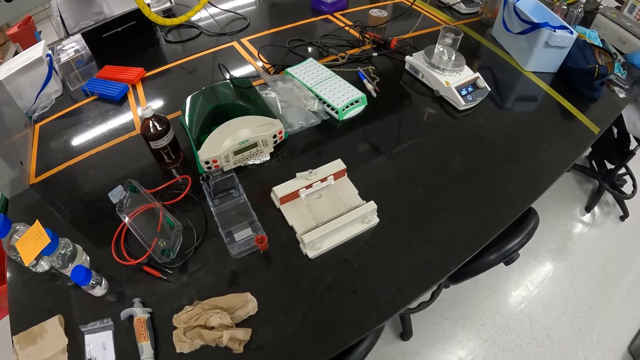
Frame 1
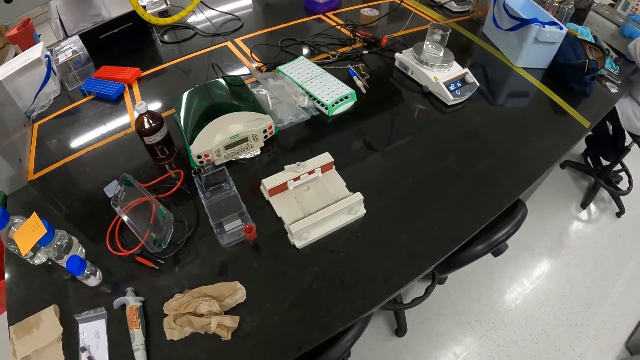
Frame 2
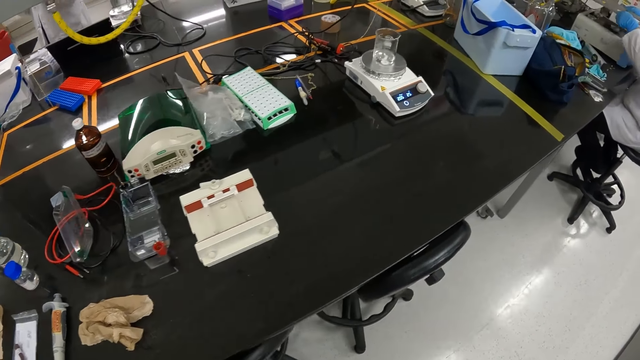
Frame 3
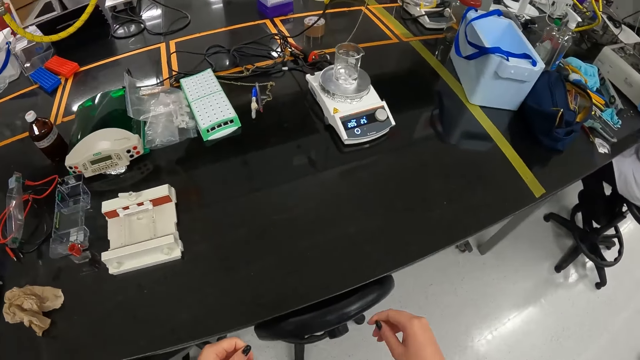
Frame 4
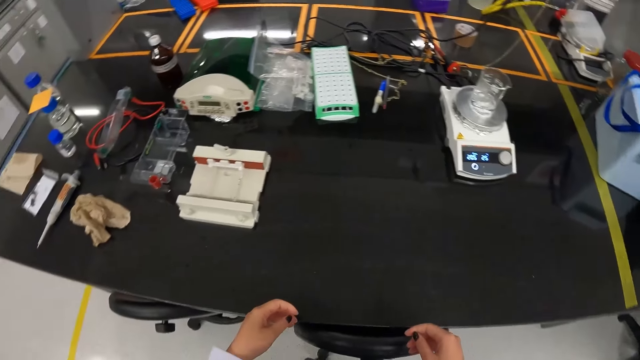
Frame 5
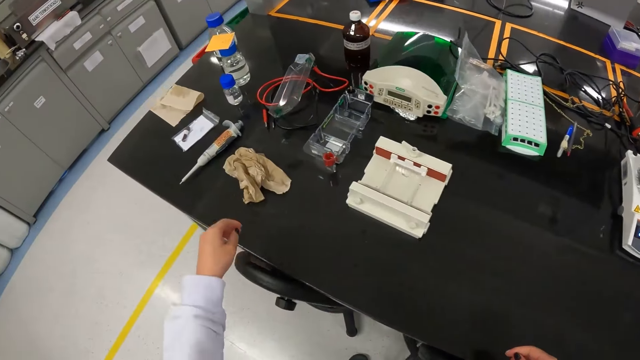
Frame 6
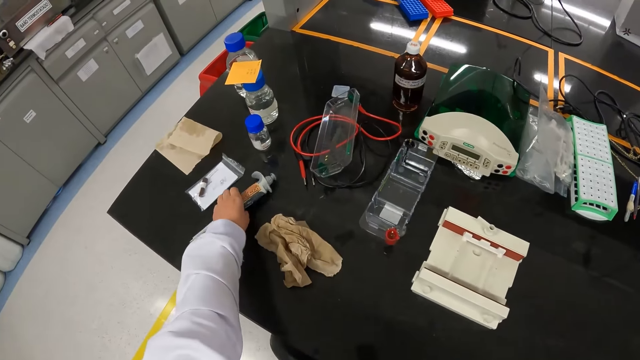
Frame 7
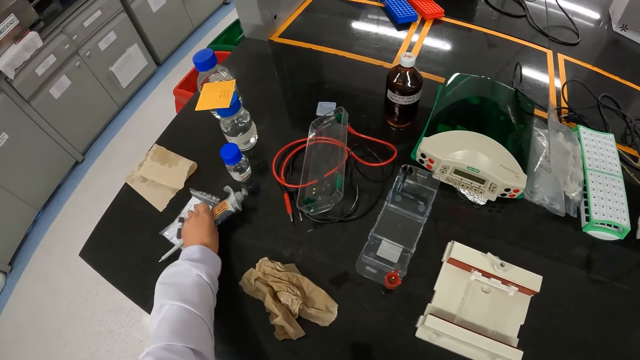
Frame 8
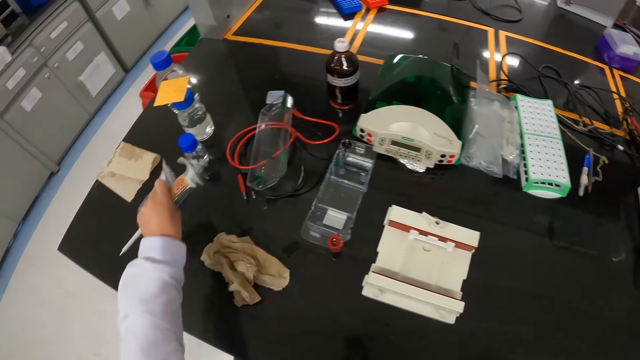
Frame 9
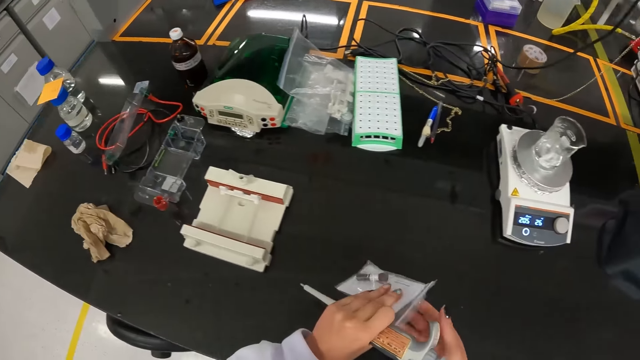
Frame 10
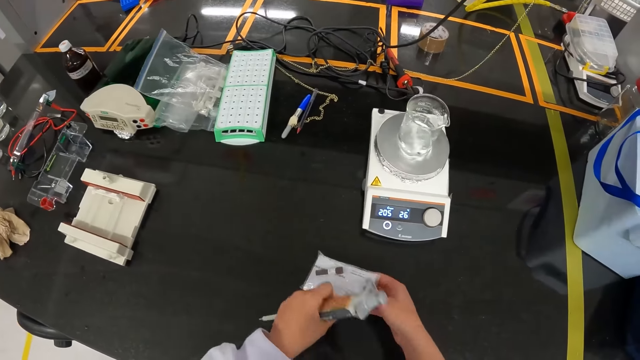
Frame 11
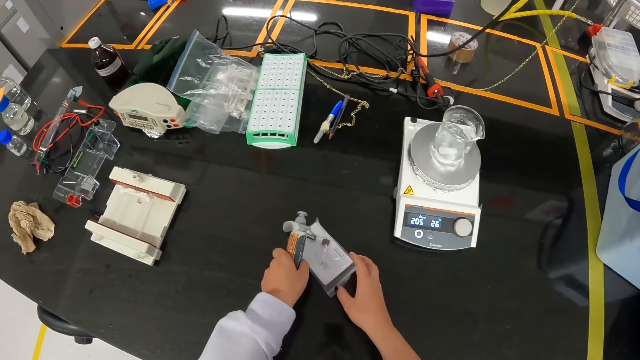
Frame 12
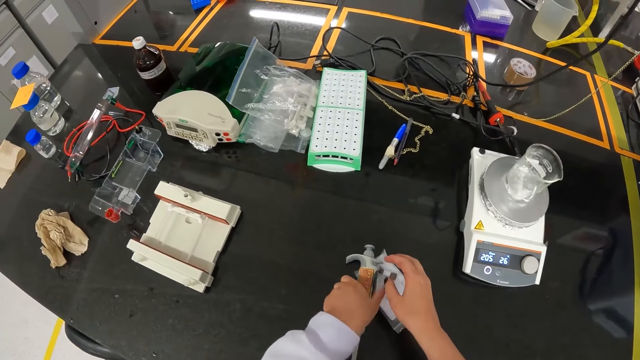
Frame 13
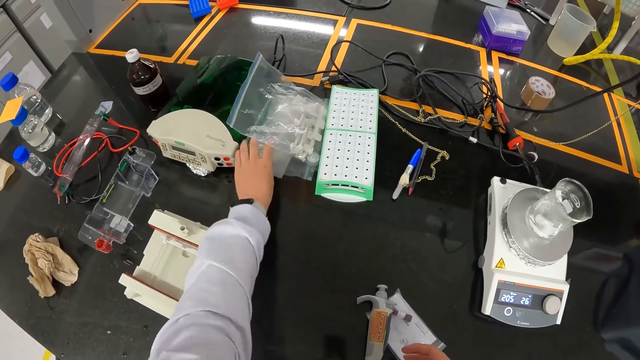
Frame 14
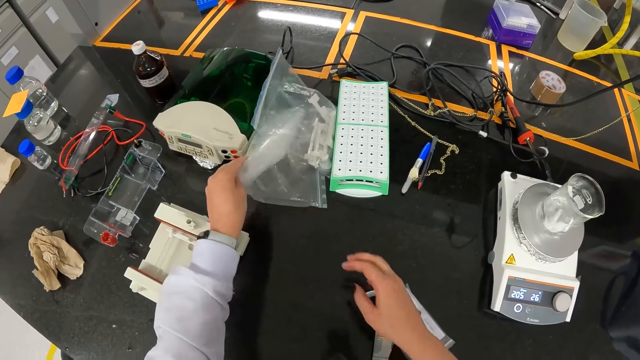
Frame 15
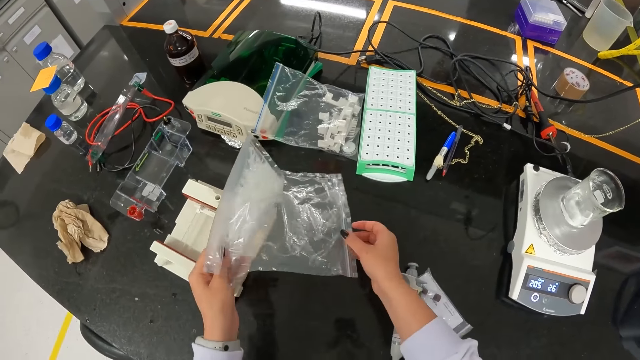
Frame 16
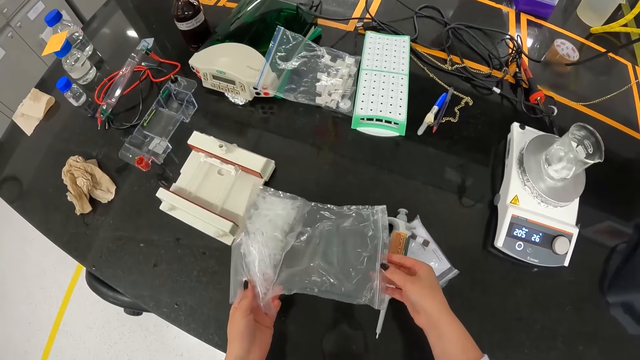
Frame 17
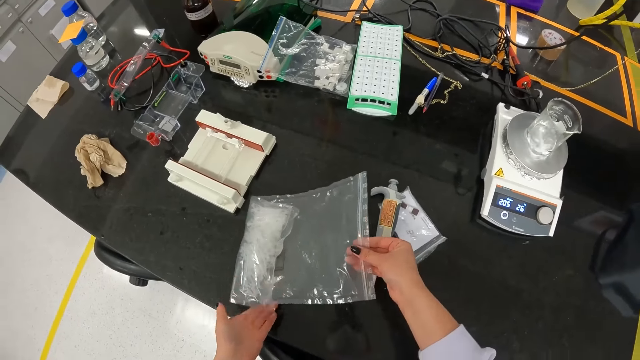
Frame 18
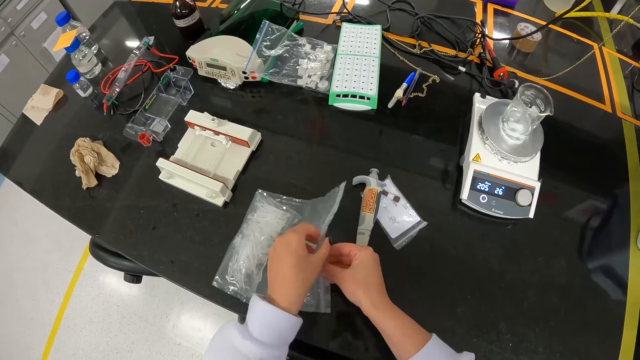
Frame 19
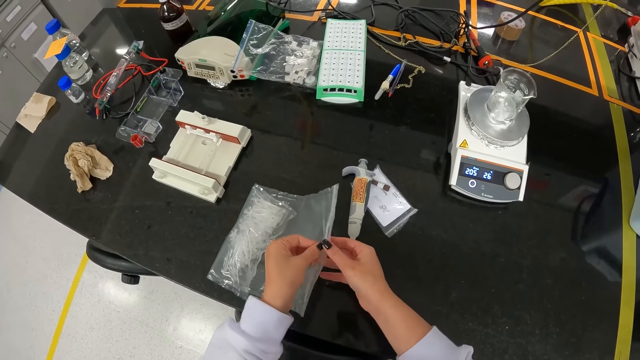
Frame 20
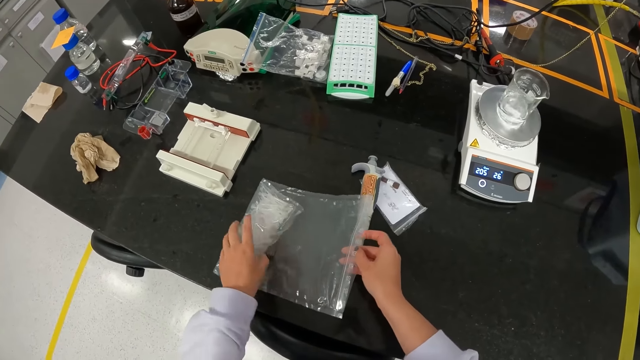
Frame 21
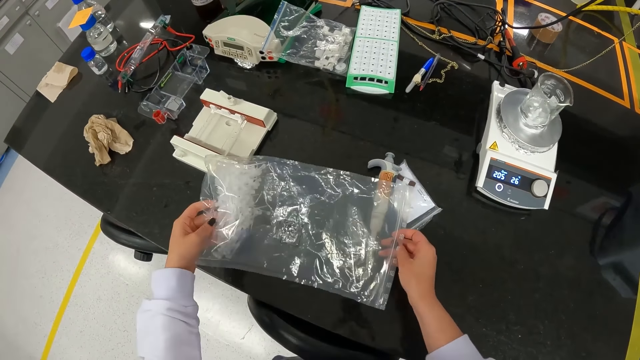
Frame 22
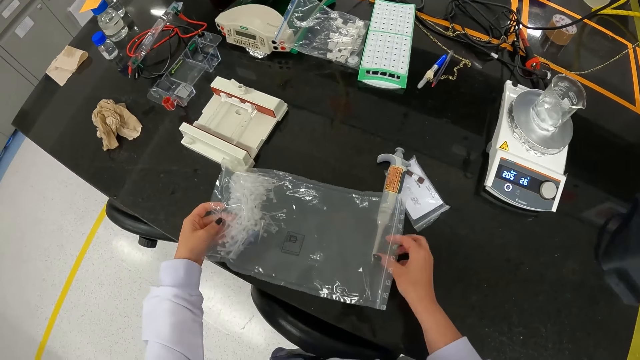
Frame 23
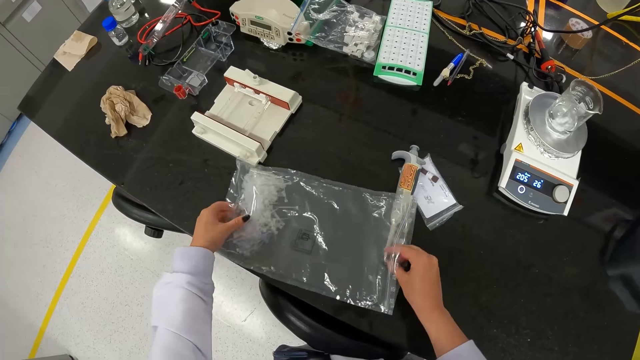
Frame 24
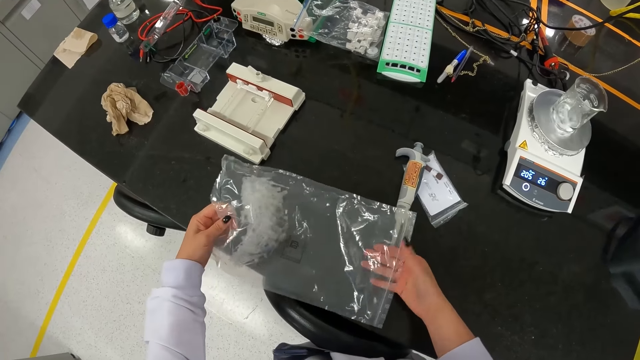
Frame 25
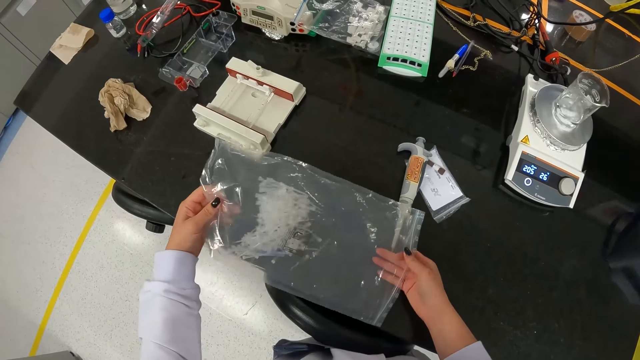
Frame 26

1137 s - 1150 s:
The camera wearer looks around the lab. The man removes the casing of a panel on the table with his hands. The camera wearer picks up the pipette on the table with her left hand. She picks up the pack of glass vials on the table with her left hand. She passes the pack of glass vials from her left hand to her right hand. She places the pack of glass vials on the table with her right hand. She places the pipette on the table with her left hand. She picks up a seal bag on the table with her left hand. She holds the seal bag with both hands. She holds the seal bag on the table with her right hand. She holds the seal bag with both hands.

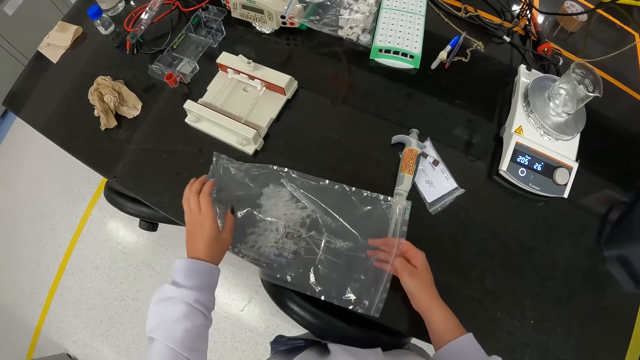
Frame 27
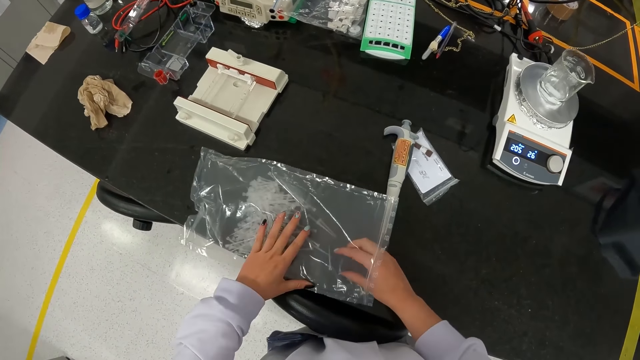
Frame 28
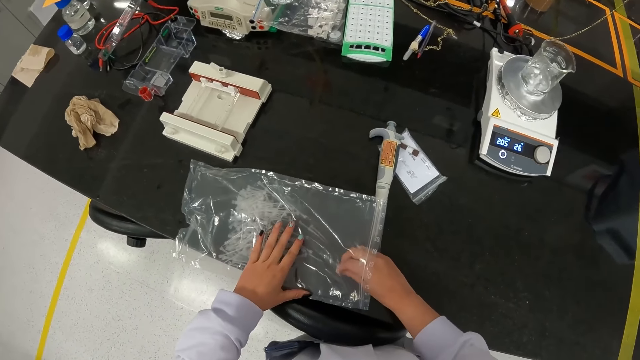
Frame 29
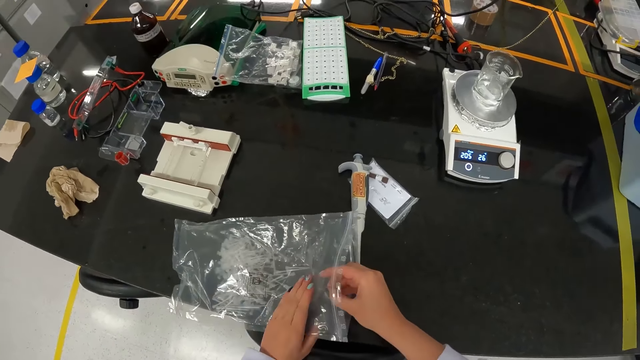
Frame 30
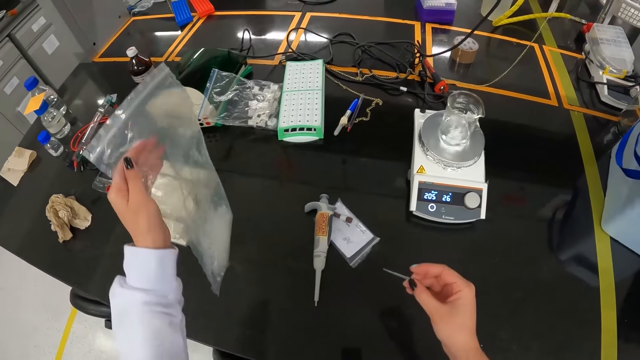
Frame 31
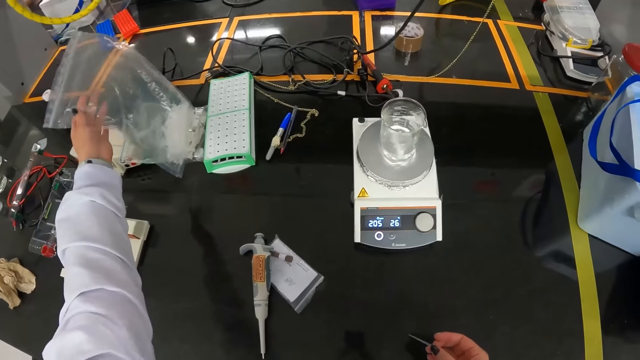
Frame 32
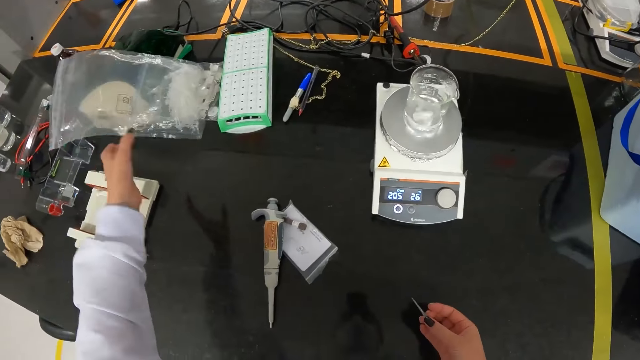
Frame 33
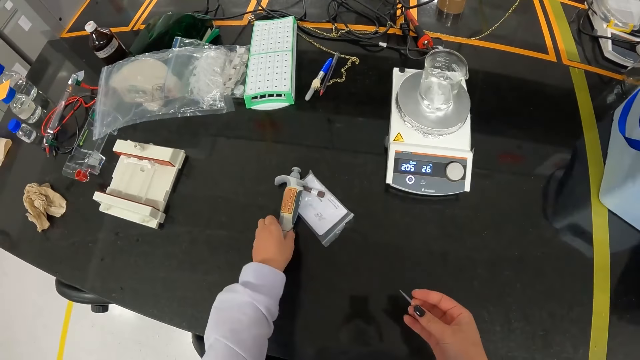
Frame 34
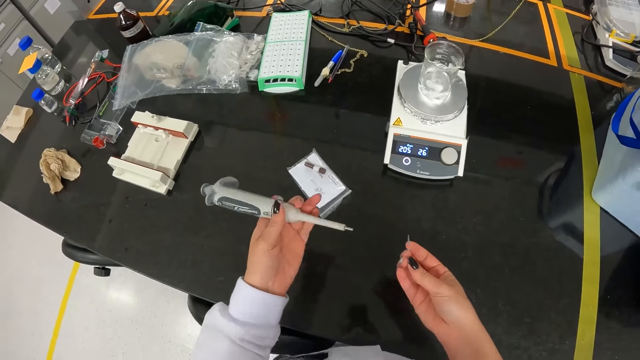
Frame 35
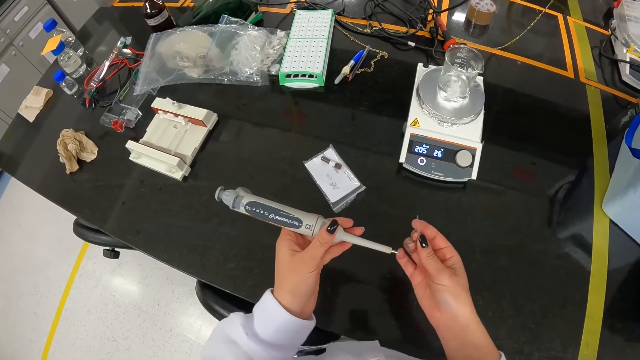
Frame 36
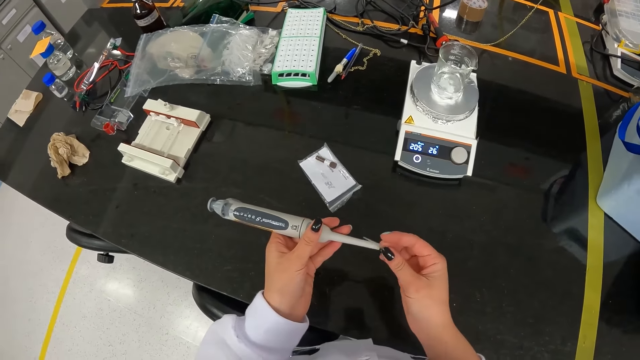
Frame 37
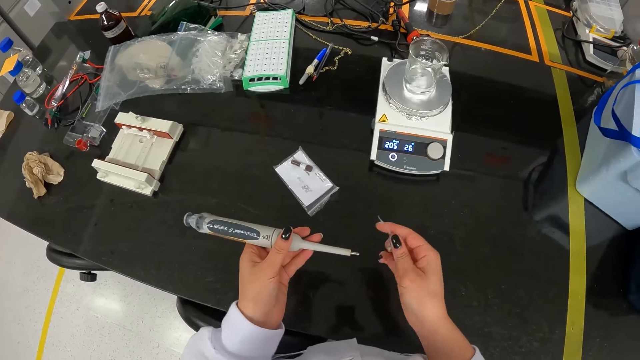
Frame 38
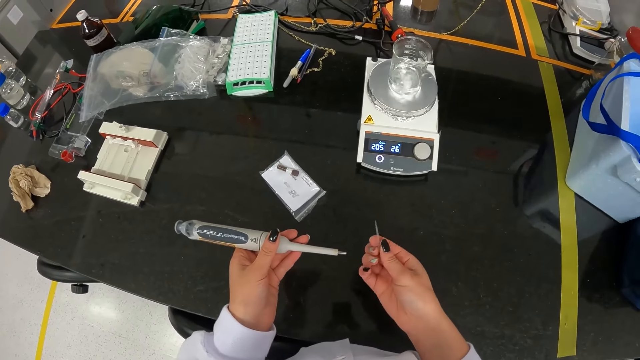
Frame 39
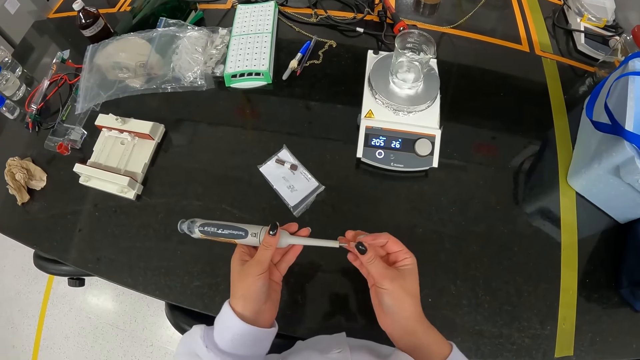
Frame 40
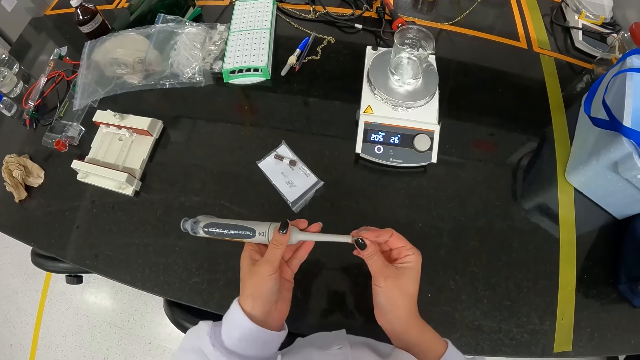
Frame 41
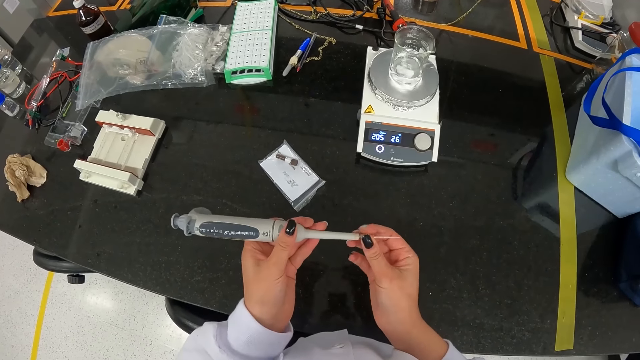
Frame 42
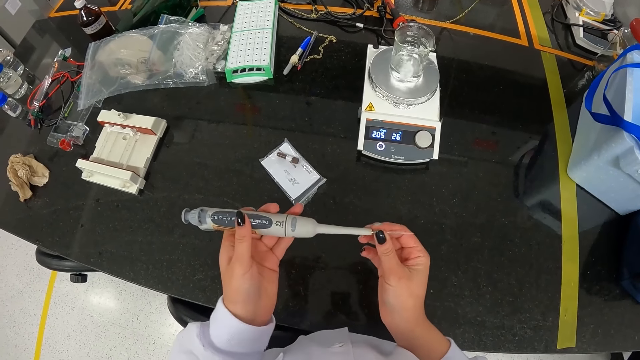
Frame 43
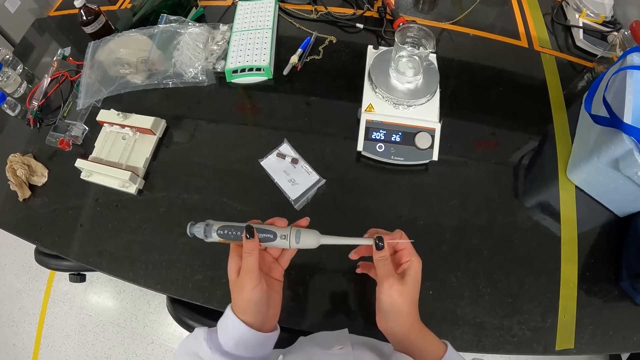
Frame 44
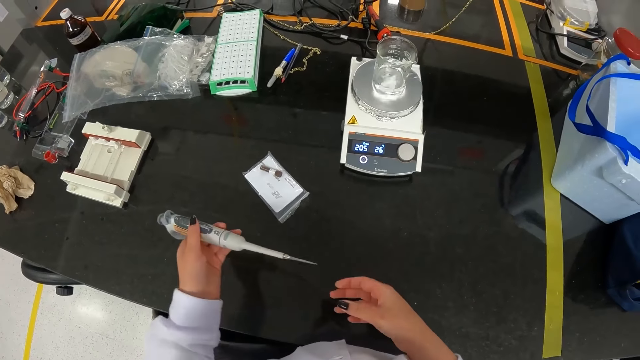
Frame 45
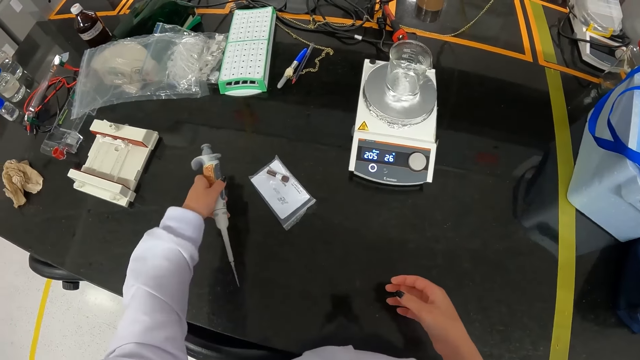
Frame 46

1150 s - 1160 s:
The camera wearer removes a disposal tip from the seal bag on the table with her right hand. She picks up the seal bag on the table with her left hand. She places the seal bag on the table with her left hand. She picks up the pipette on the table with her left hand. She fixes the disposal tip to the pipette in her left hand with her right hand.
